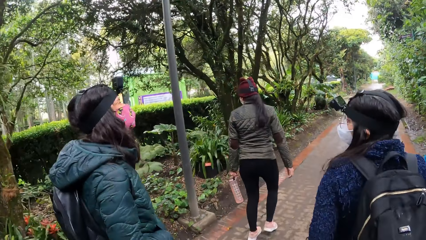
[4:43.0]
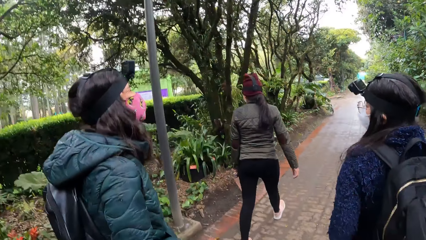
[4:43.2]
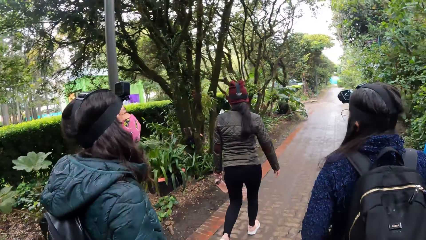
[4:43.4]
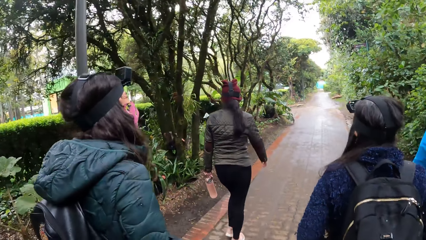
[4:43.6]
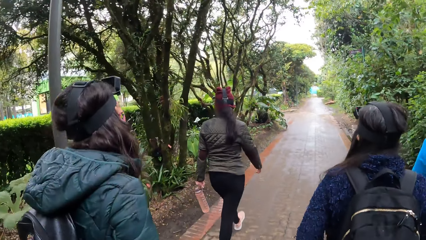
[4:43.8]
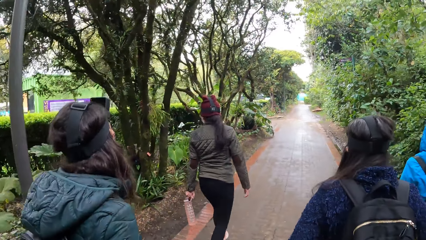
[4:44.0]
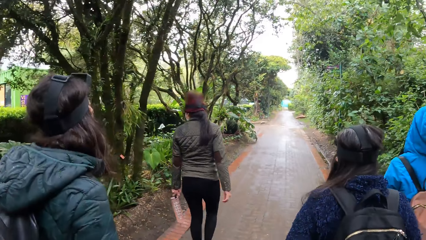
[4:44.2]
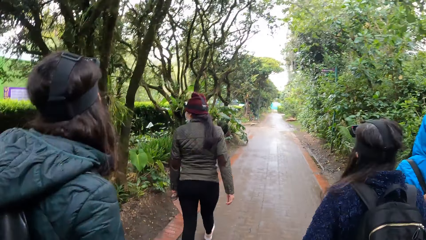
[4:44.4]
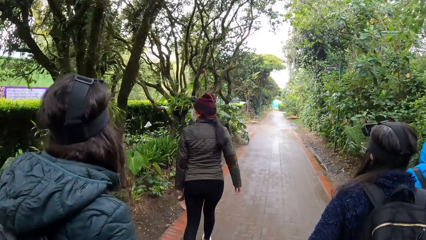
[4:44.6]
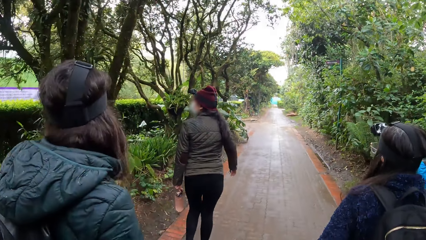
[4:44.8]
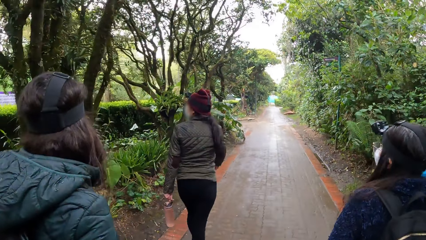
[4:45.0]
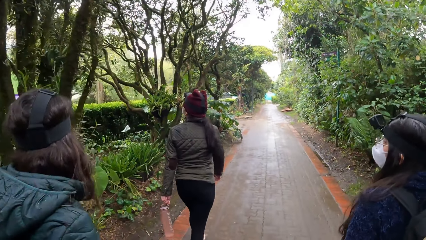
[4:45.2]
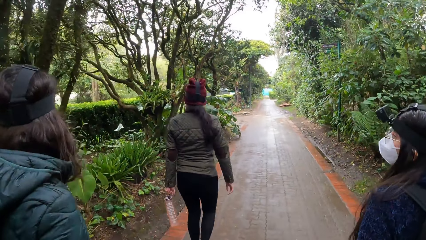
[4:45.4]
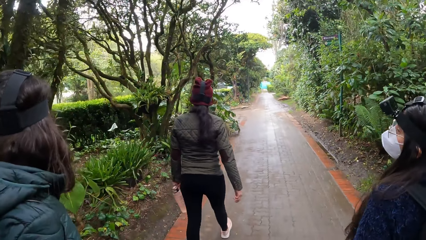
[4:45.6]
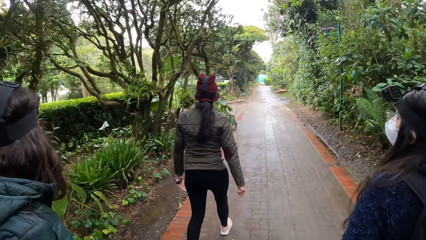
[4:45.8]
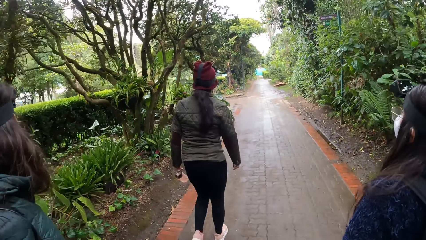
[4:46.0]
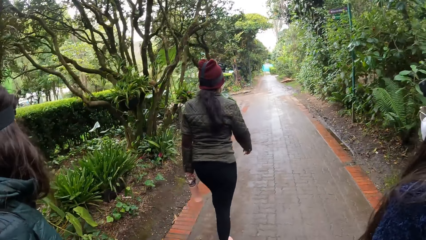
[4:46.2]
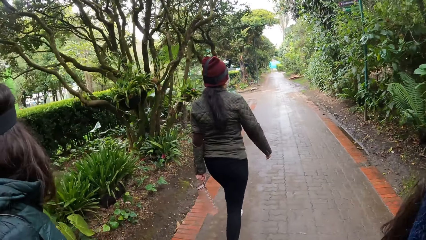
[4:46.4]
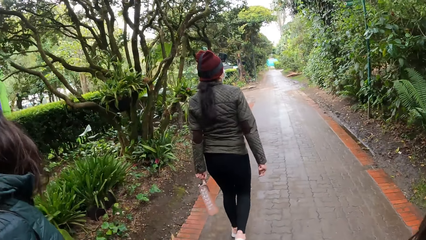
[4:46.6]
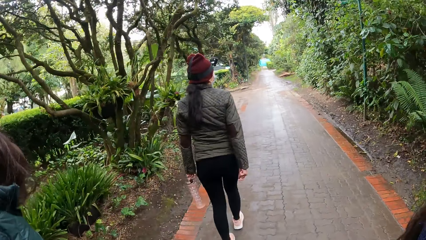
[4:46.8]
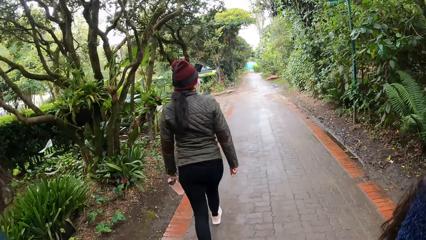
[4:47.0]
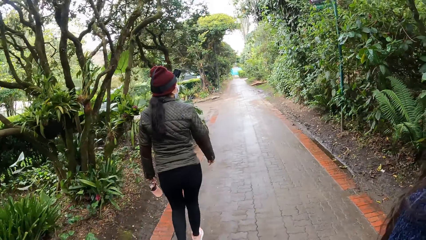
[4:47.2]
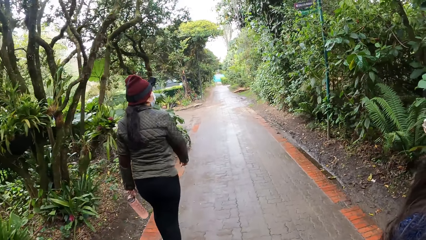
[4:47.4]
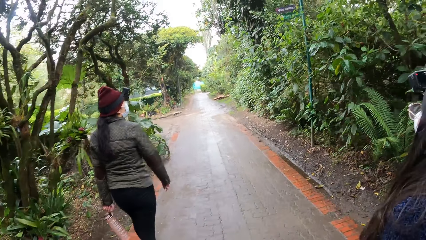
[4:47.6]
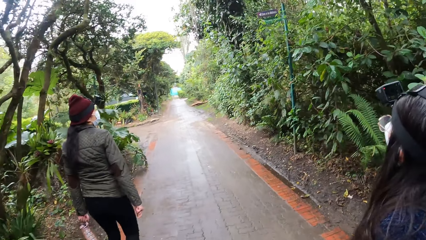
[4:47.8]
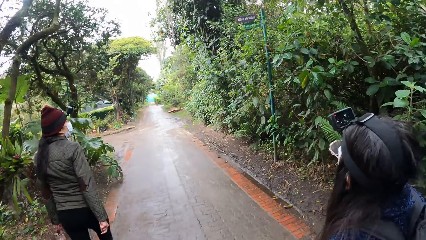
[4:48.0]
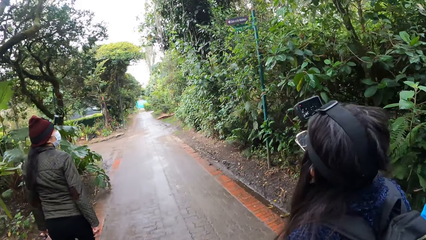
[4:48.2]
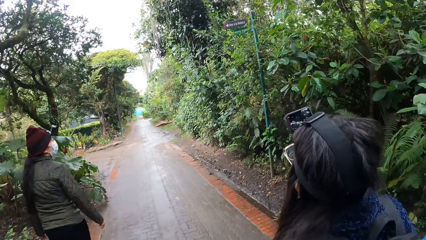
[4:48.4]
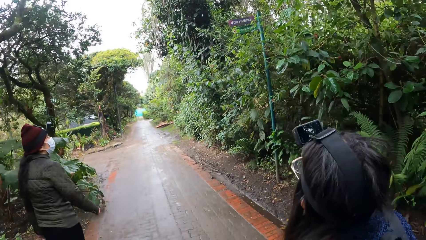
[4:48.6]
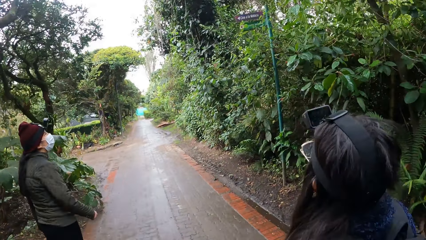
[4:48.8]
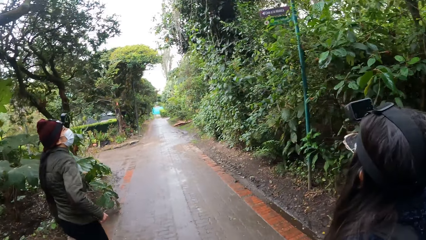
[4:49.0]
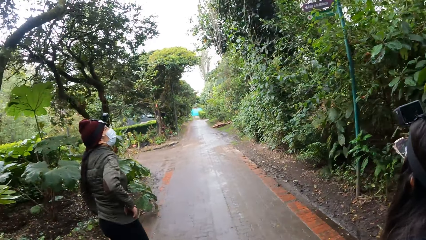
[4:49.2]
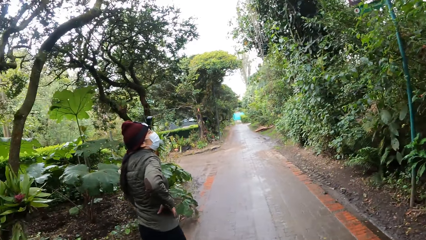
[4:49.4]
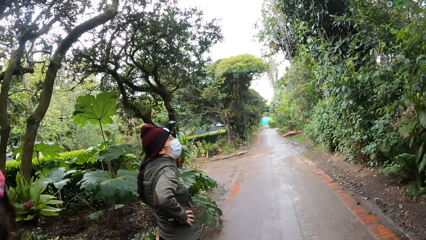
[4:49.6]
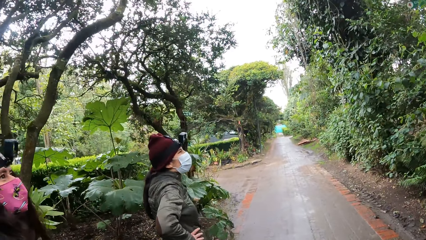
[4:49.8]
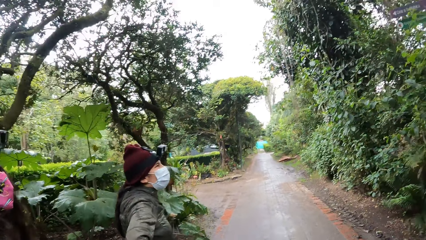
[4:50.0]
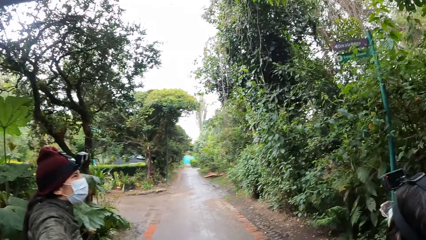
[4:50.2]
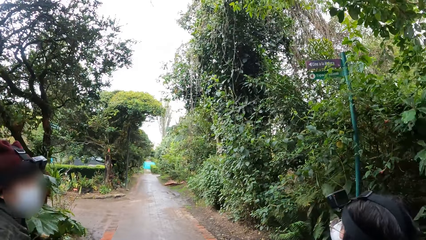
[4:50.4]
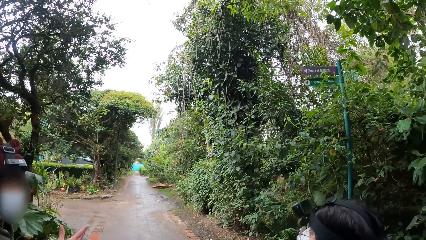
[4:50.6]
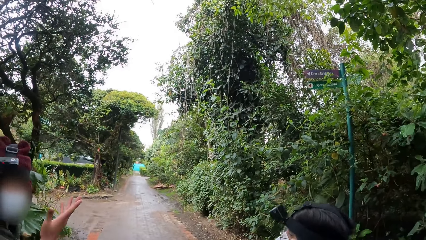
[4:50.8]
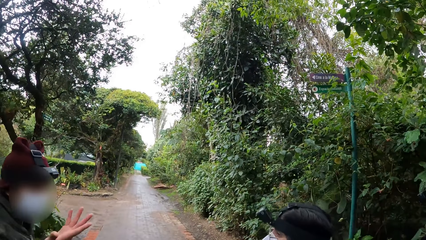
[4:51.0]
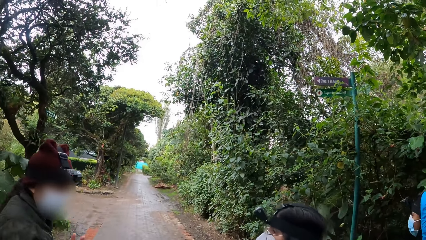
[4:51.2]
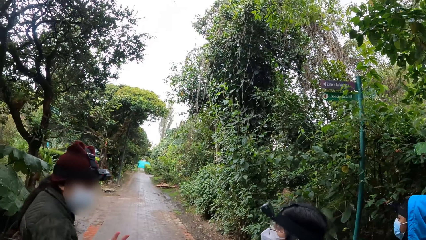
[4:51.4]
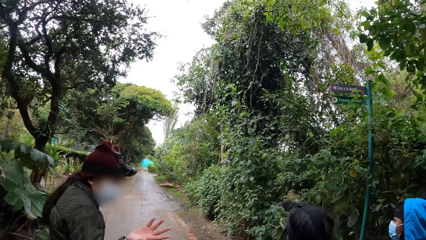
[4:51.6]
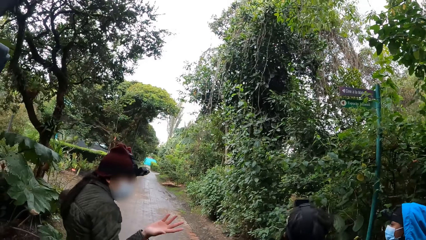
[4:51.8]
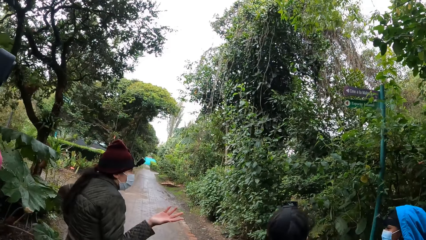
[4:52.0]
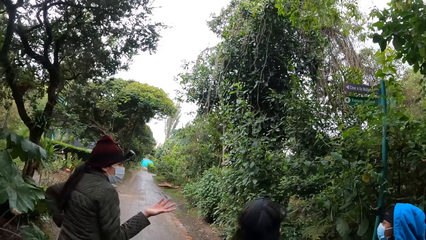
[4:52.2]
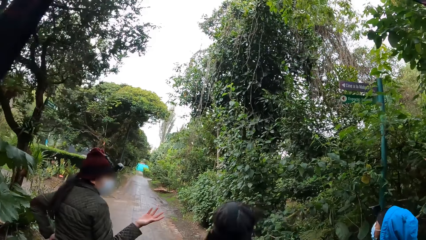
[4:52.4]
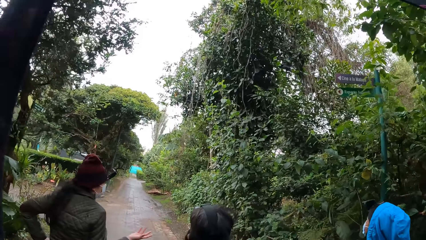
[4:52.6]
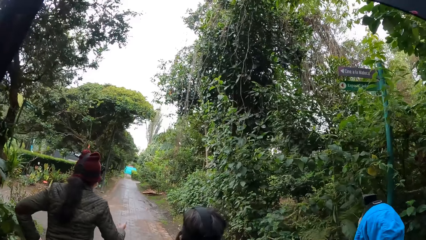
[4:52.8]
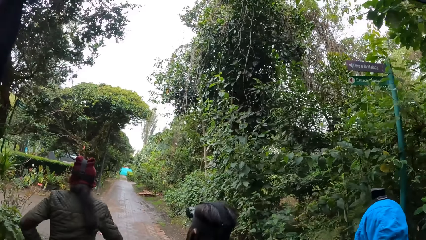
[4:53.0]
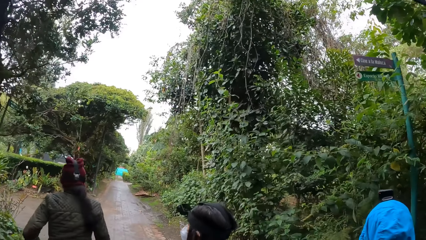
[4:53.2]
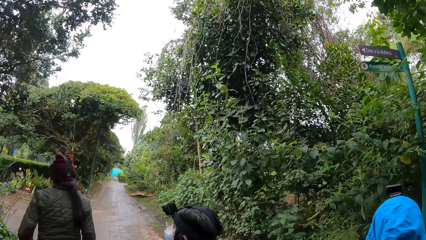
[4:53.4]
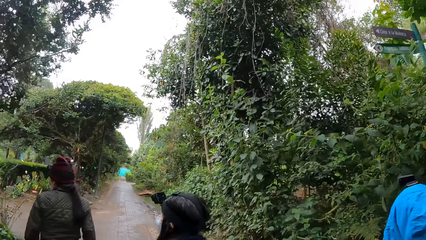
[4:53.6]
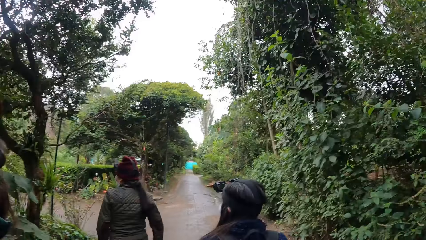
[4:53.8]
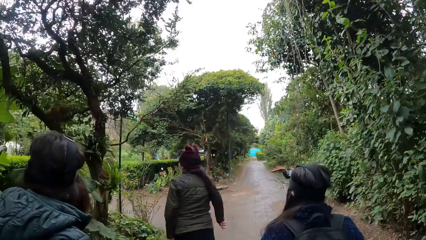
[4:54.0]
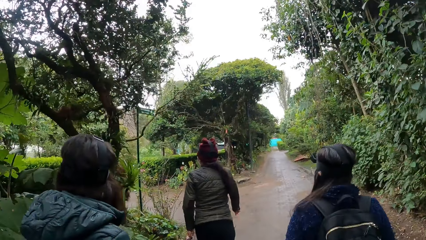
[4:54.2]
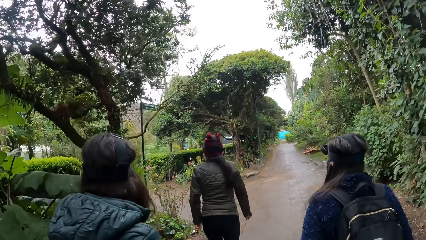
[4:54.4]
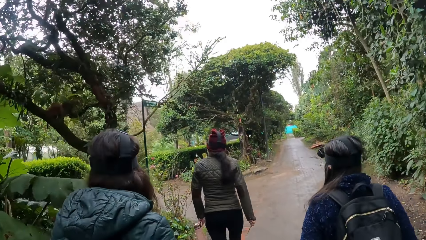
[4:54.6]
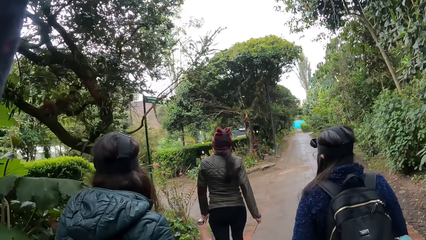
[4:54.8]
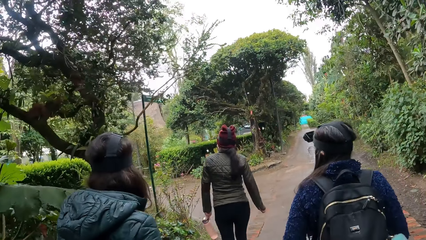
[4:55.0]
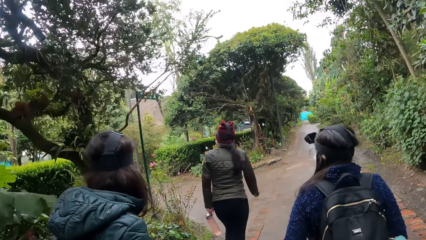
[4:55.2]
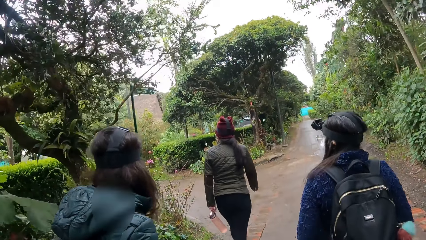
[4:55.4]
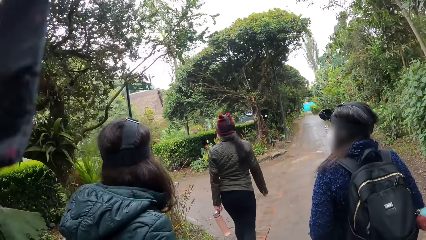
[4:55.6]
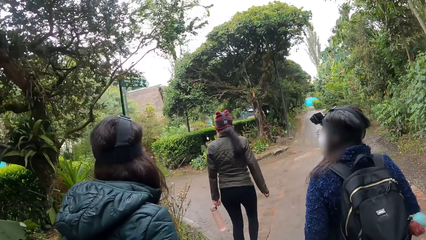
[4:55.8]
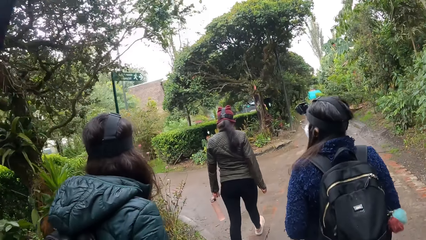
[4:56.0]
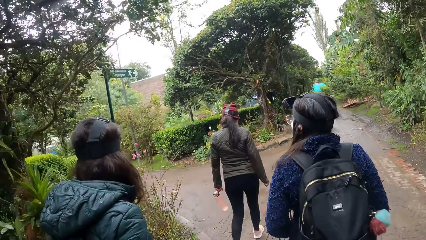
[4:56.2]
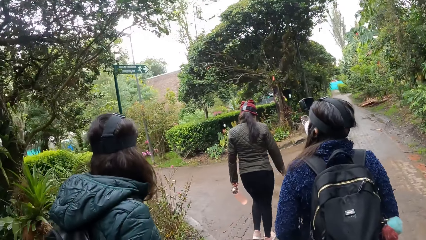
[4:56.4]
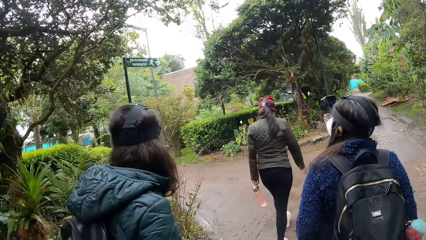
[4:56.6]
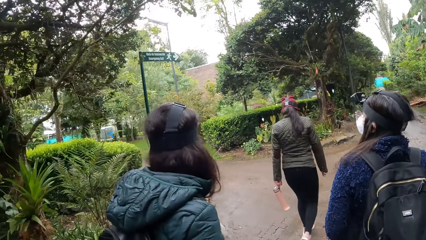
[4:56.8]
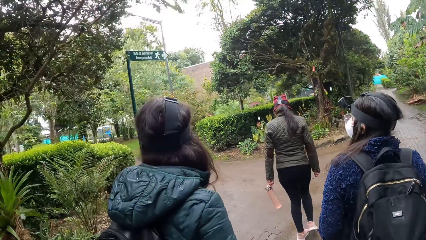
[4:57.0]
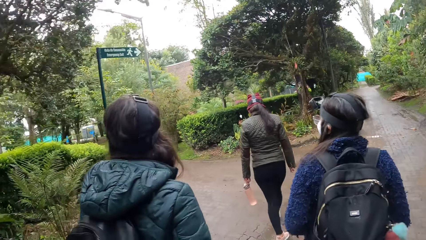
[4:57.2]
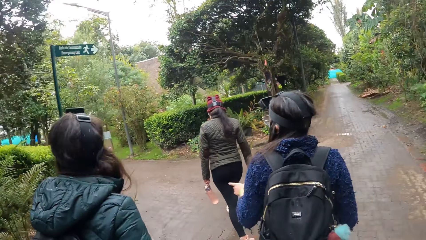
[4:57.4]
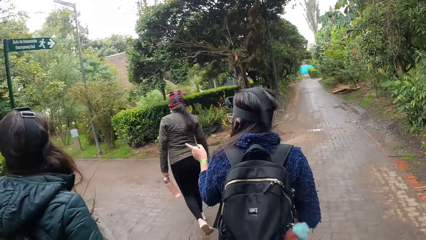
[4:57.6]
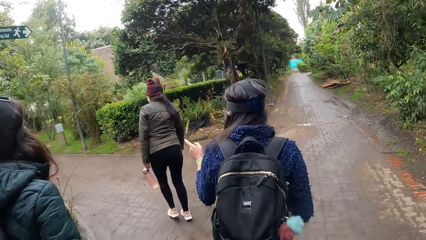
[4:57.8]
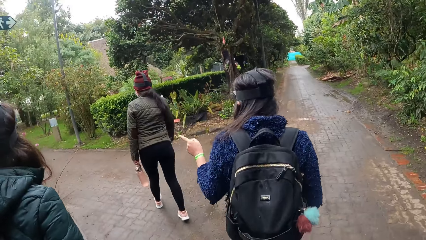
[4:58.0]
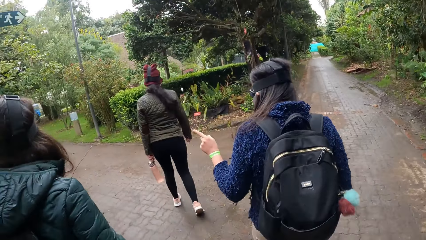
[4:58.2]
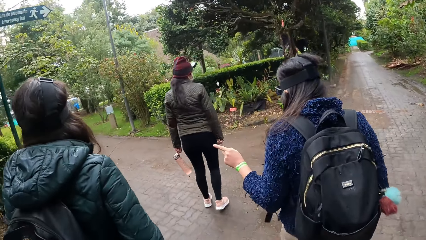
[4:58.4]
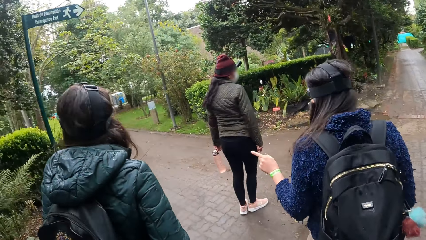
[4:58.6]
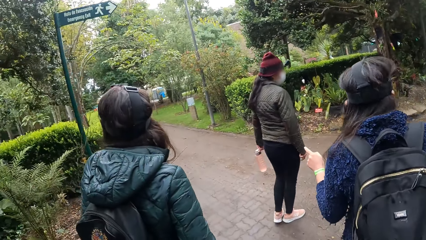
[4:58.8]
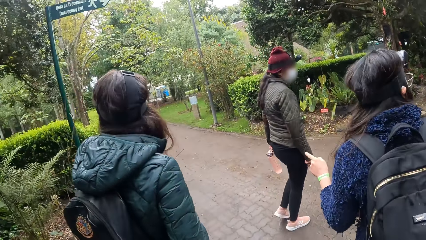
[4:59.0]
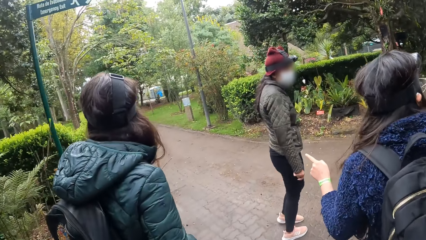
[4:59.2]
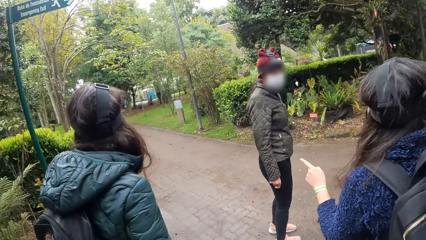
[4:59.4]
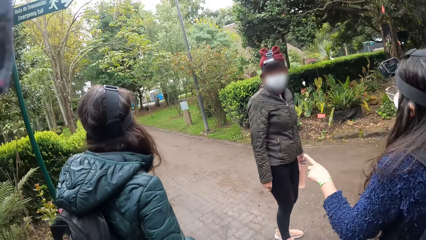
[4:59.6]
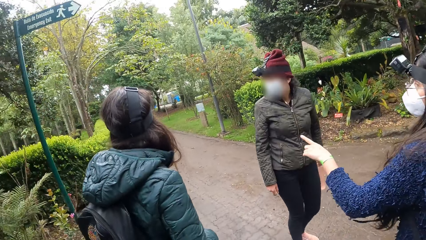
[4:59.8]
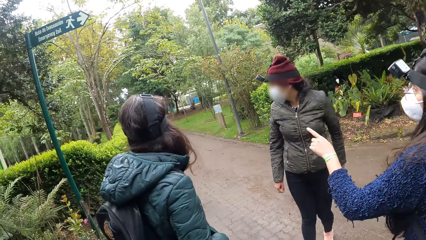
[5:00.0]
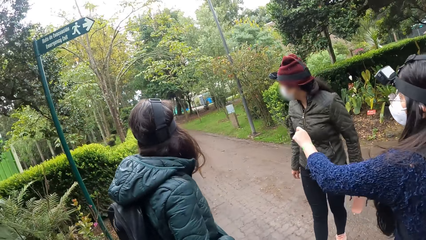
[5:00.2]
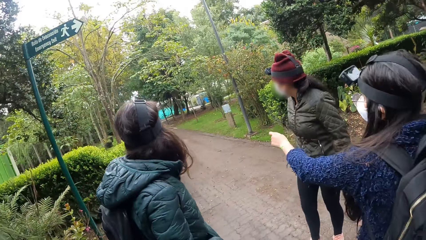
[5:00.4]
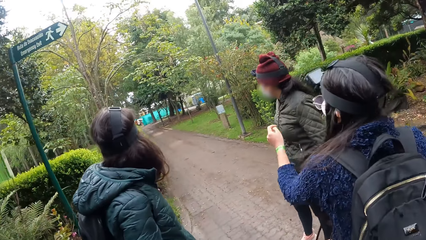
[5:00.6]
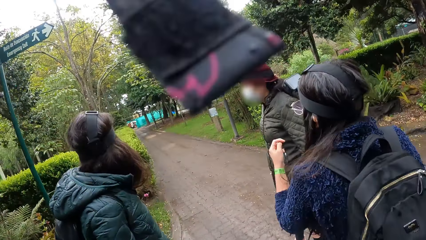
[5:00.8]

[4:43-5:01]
A woman interacts with another woman, a third woman, a fourth woman and the camera wearer. The second woman interacts with the first woman, the third woman, the fourth woman and the camera wearer.
